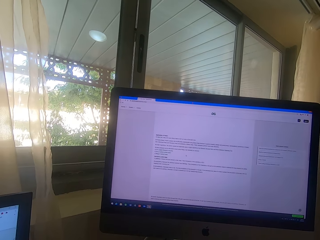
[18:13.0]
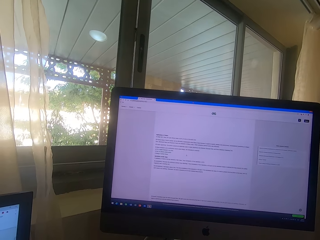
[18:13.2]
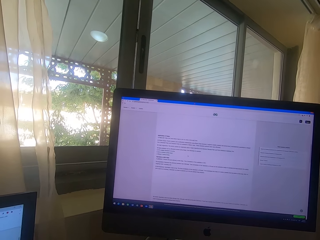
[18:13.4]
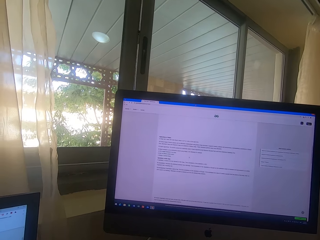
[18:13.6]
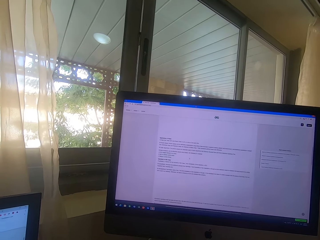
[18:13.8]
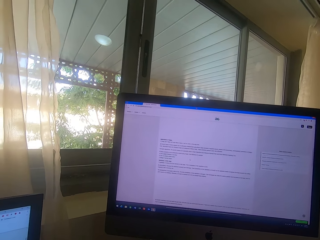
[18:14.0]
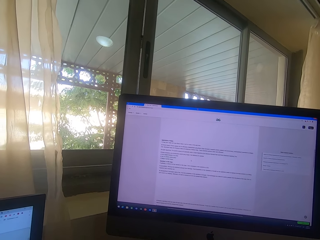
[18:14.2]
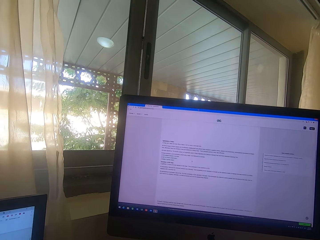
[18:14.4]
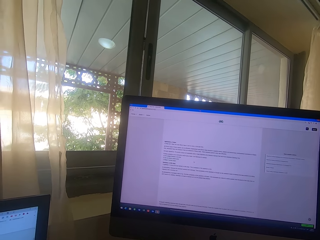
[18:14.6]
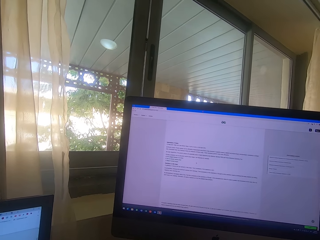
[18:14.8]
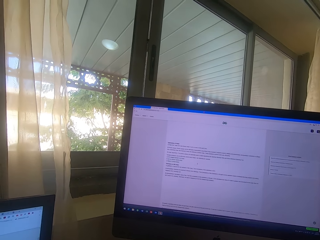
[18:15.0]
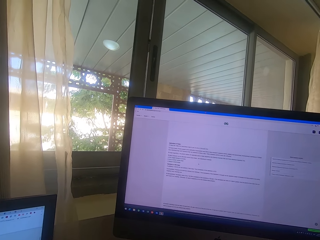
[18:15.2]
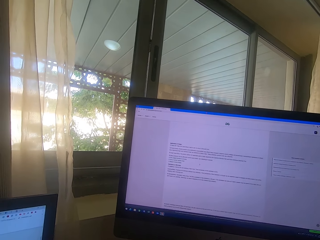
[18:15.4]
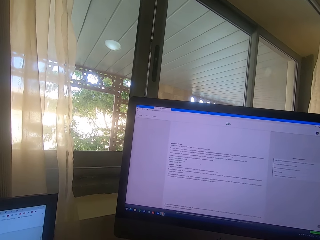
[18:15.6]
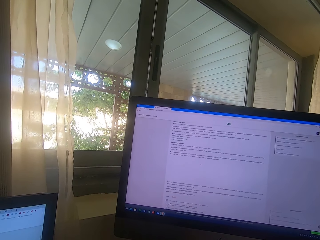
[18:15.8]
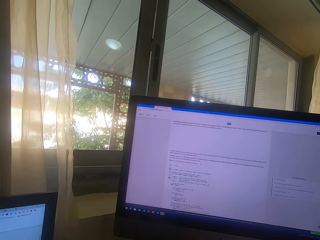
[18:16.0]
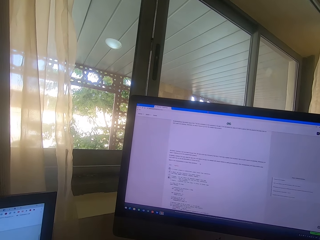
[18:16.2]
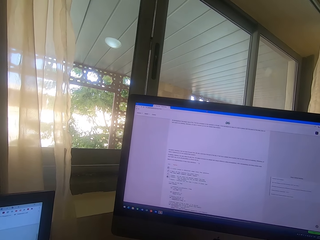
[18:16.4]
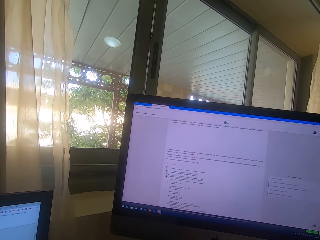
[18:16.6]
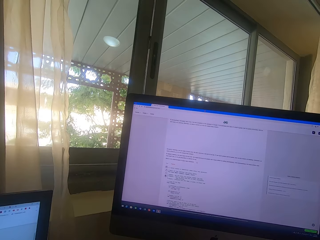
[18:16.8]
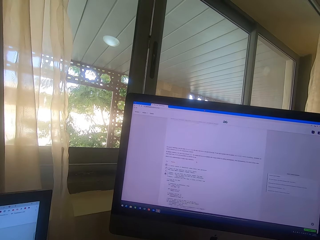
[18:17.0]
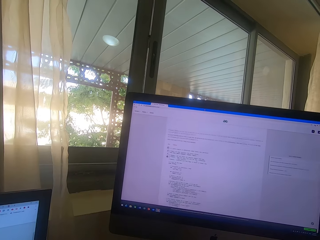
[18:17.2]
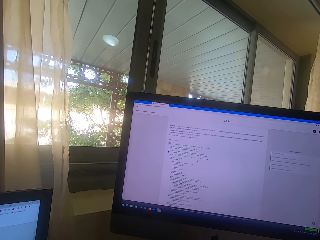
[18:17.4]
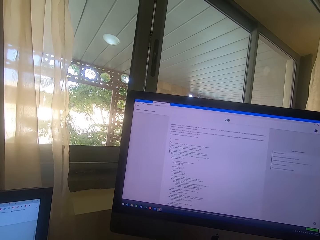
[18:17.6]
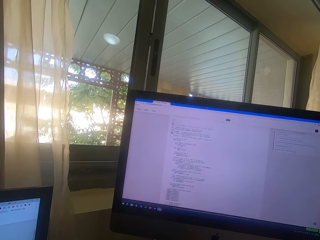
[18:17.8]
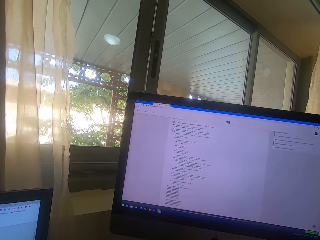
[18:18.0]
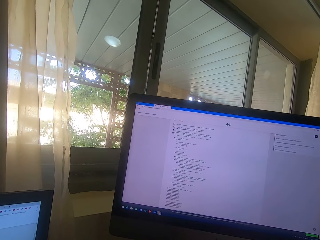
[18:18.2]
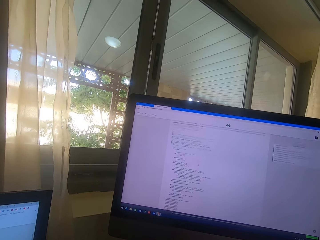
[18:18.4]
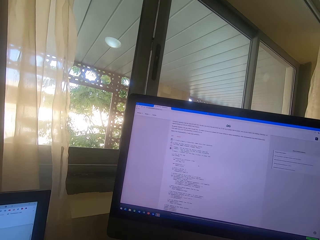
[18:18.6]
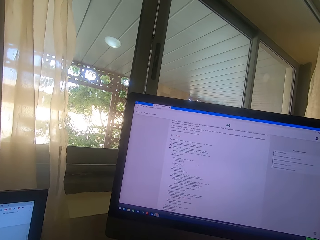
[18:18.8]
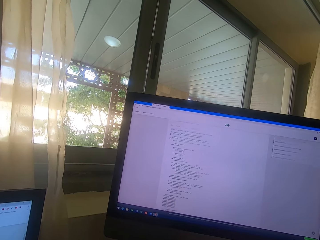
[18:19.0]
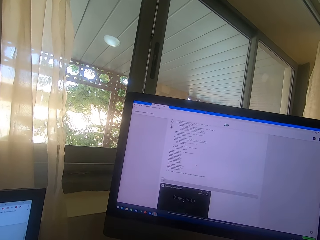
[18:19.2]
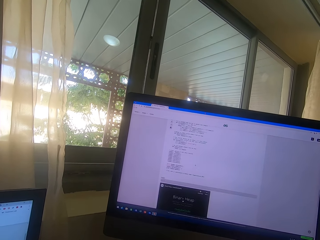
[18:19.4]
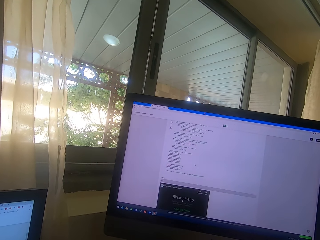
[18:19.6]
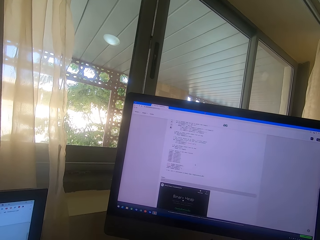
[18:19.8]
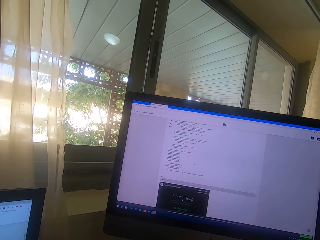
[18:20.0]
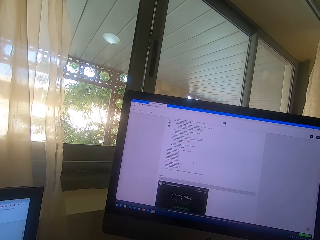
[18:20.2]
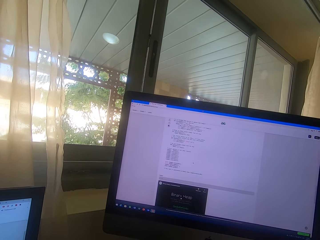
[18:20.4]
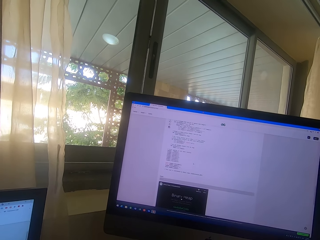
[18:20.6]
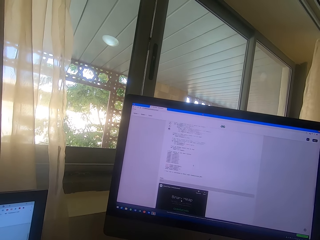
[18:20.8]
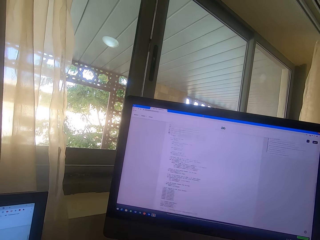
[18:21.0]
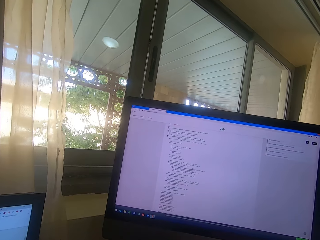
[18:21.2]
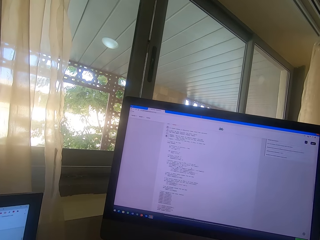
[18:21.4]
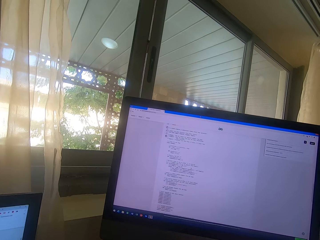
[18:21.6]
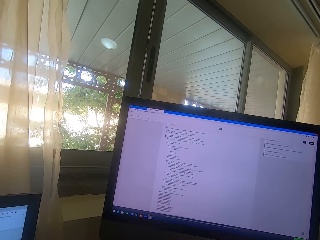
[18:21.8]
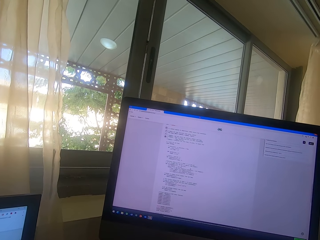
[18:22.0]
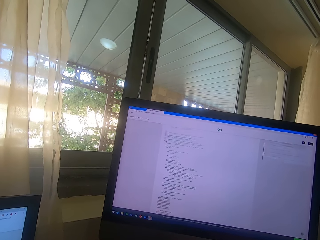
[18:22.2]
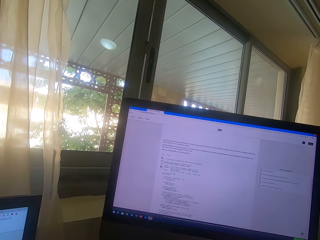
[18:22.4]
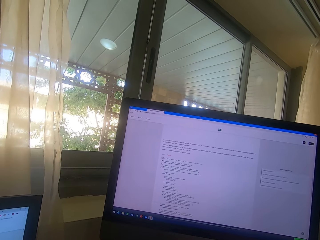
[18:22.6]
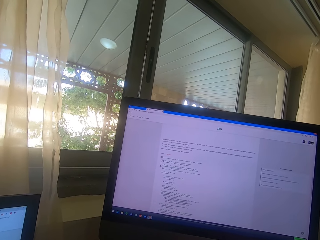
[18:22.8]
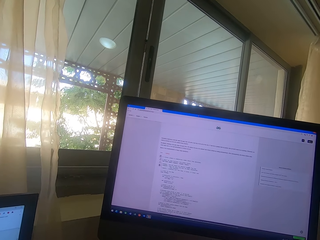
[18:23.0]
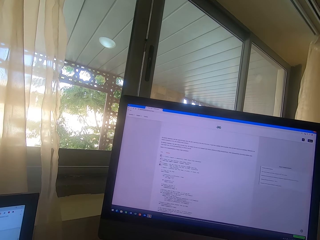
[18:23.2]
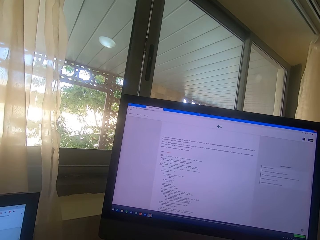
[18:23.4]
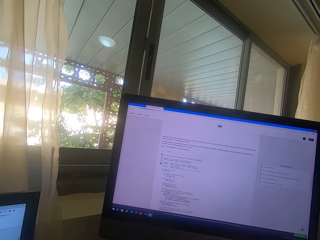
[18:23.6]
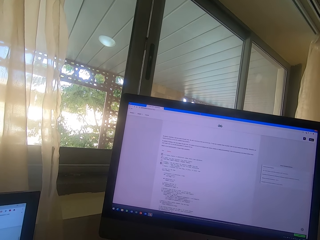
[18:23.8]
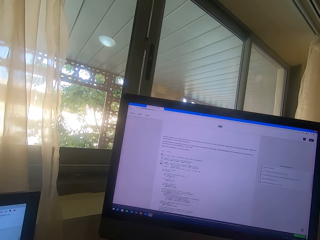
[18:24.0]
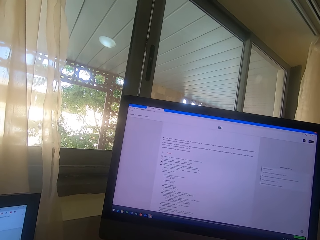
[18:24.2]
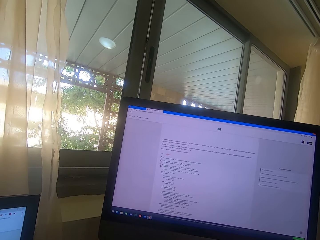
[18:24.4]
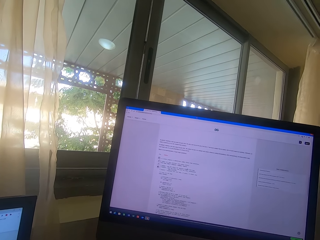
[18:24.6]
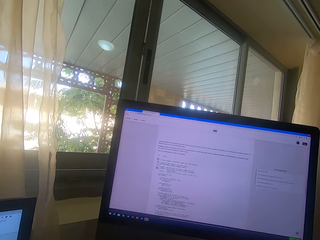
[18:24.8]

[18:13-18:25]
The camera wearer scrolls on the computer.

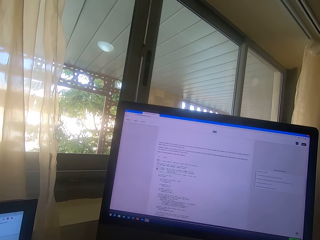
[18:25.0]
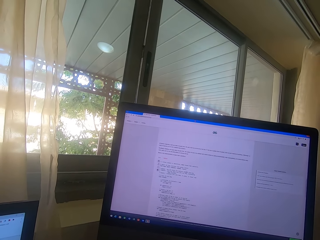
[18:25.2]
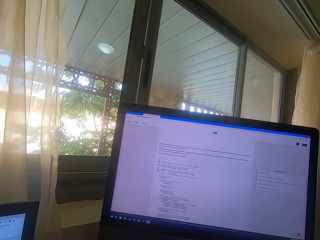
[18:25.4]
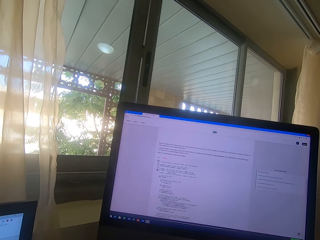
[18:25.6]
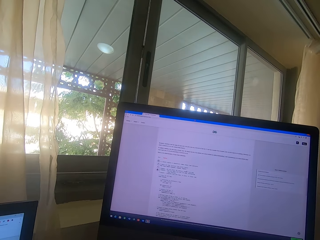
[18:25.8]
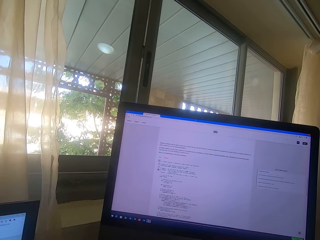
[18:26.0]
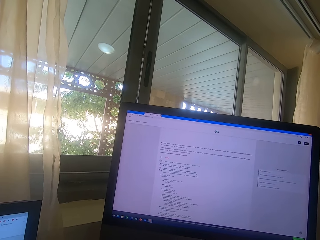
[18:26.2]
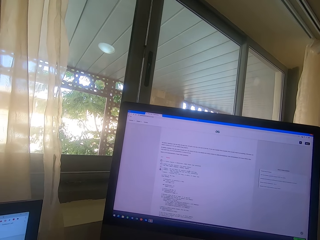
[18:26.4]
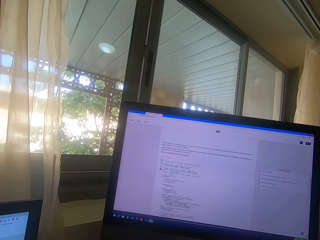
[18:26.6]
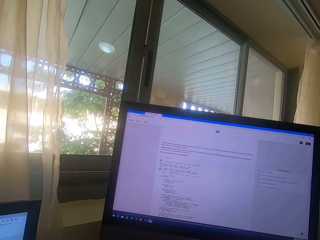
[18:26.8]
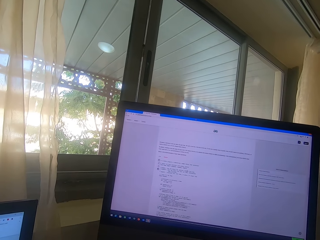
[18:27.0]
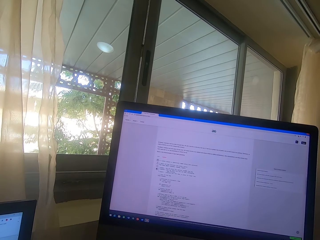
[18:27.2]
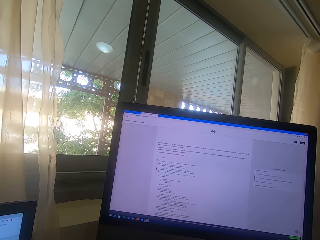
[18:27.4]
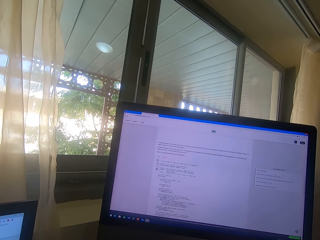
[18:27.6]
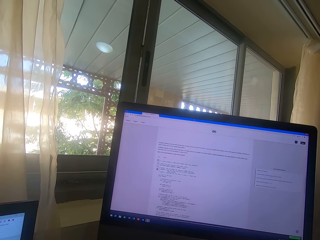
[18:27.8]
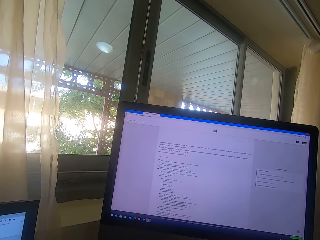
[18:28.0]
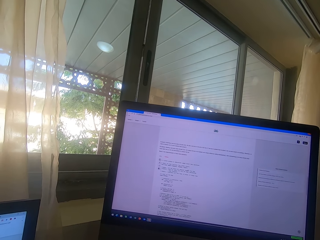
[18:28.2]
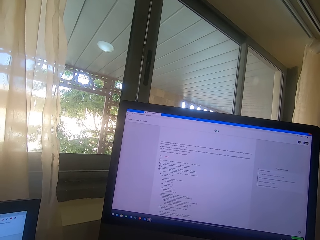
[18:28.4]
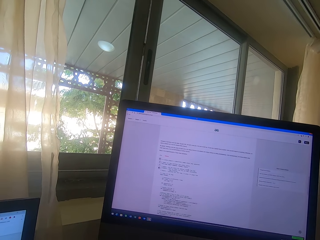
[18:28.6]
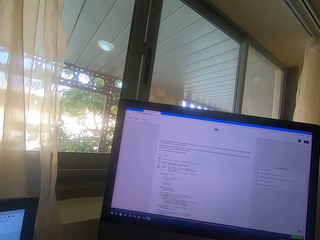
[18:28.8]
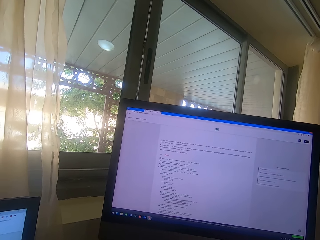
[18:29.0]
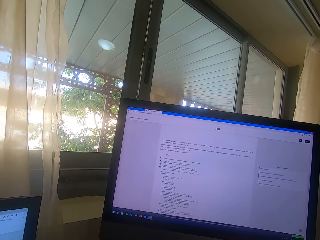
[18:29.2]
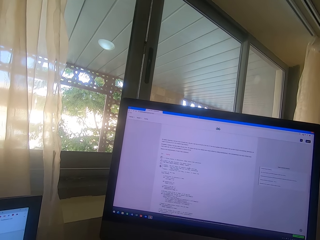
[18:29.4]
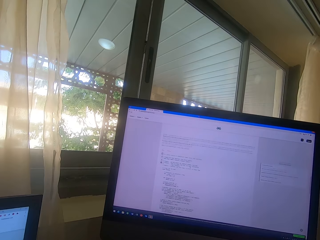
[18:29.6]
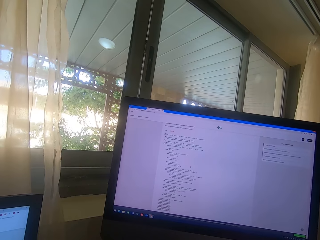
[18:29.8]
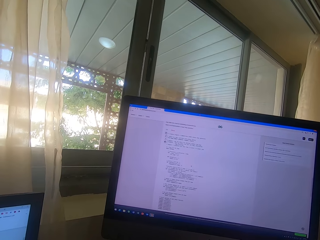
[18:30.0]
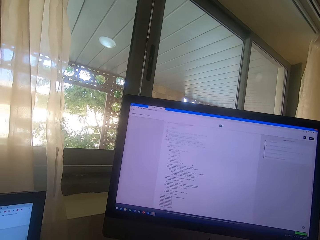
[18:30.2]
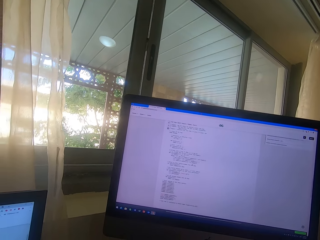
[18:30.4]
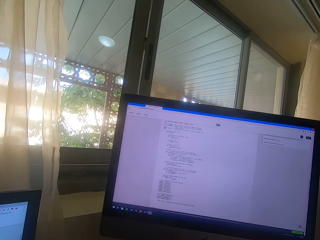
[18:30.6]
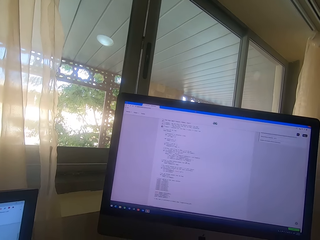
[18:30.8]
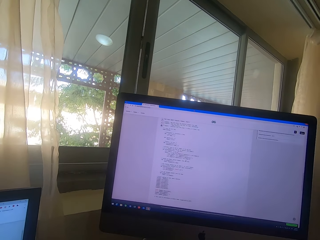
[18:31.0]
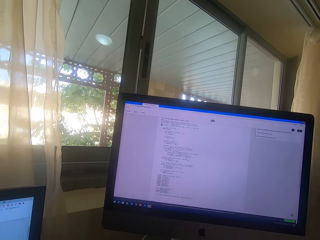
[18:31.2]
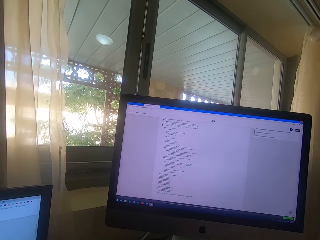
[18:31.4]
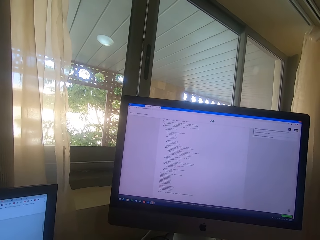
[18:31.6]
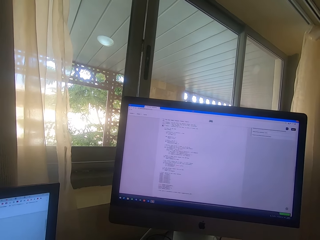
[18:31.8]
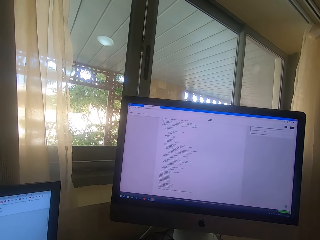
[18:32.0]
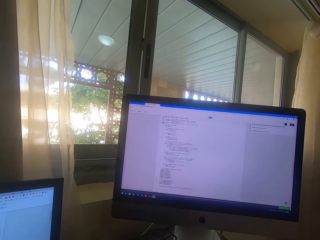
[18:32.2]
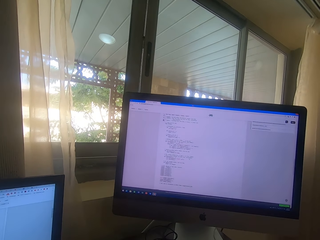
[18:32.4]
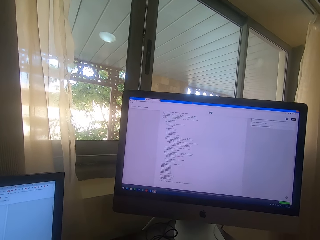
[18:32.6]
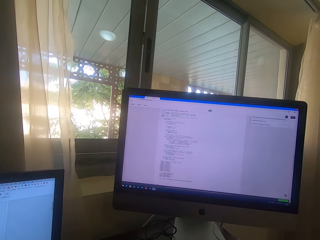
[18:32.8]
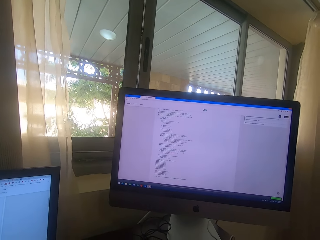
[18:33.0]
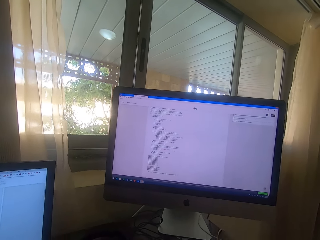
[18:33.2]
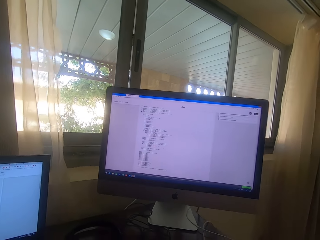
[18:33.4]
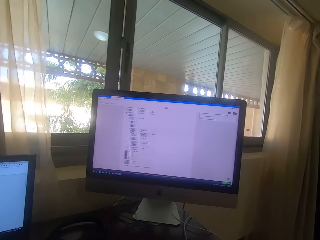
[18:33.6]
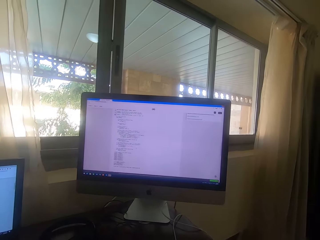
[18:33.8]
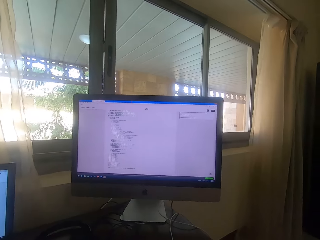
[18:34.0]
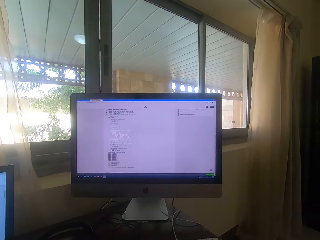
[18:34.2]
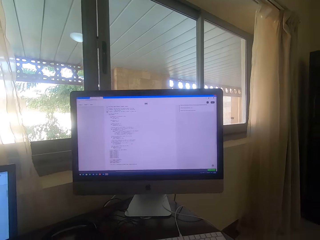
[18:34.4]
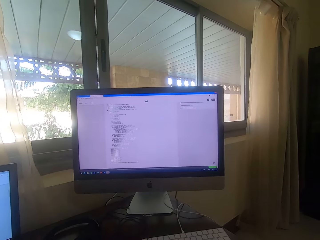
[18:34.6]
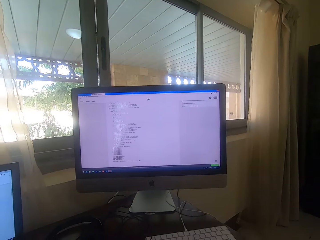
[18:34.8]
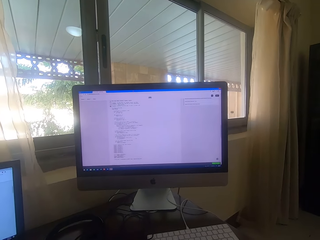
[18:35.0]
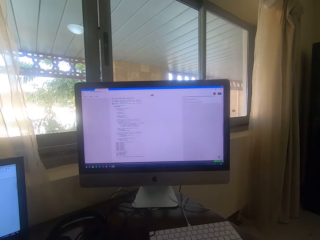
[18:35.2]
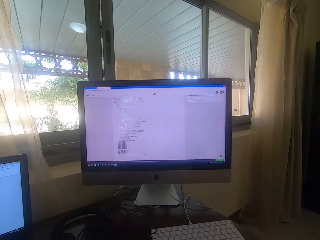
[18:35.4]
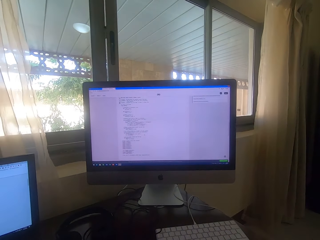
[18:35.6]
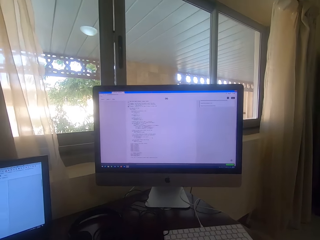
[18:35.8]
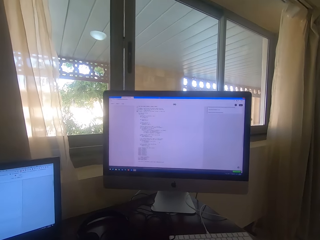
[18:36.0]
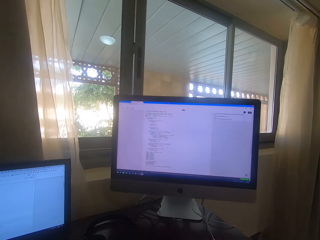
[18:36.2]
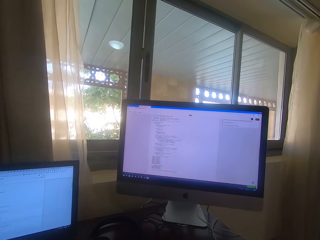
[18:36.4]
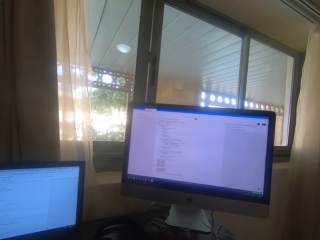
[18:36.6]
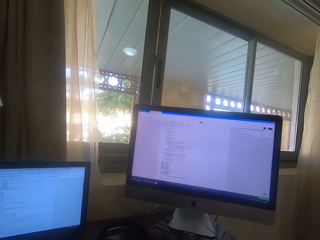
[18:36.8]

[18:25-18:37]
The camera wearer looks at the computer.
